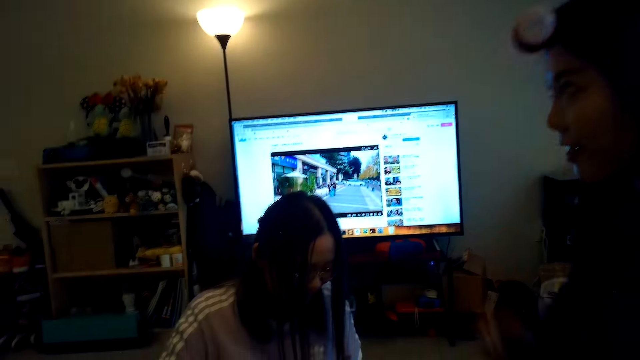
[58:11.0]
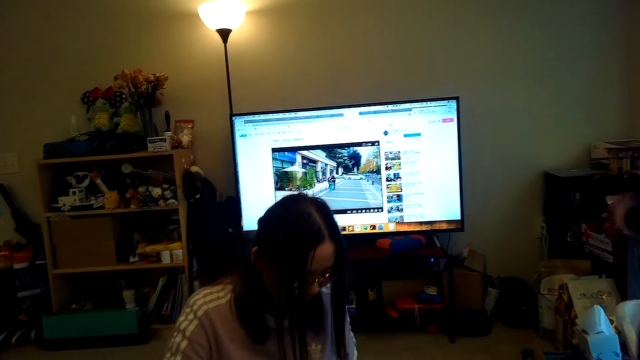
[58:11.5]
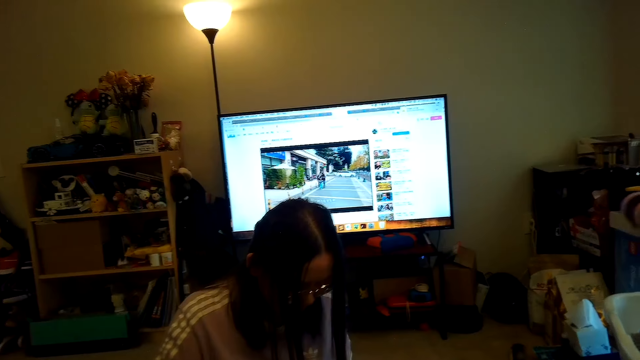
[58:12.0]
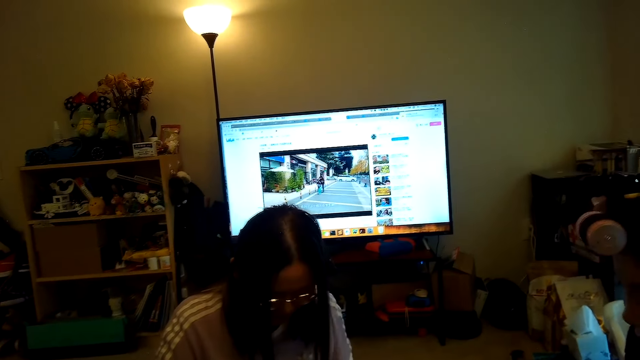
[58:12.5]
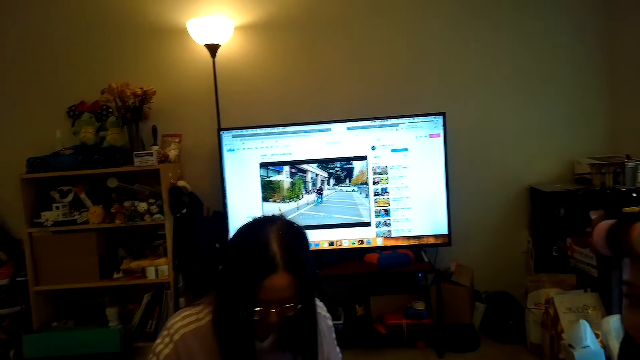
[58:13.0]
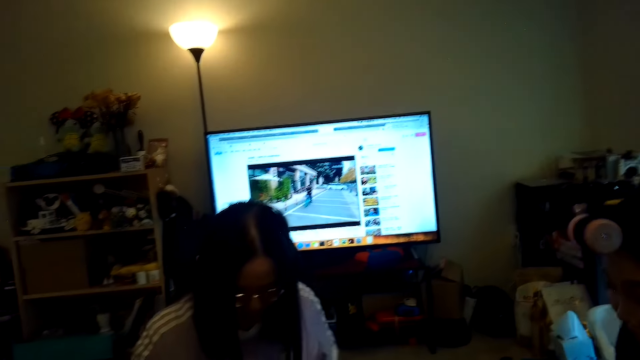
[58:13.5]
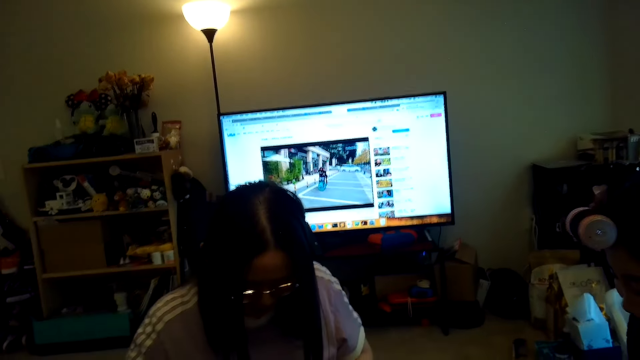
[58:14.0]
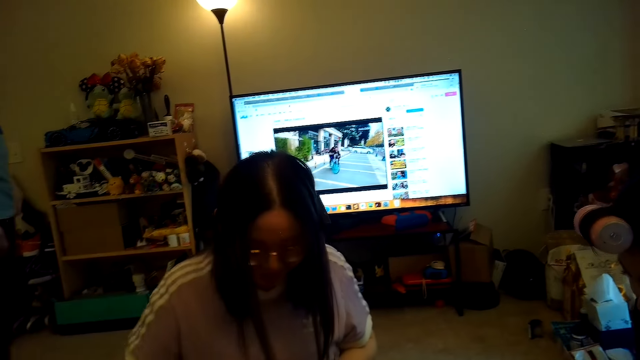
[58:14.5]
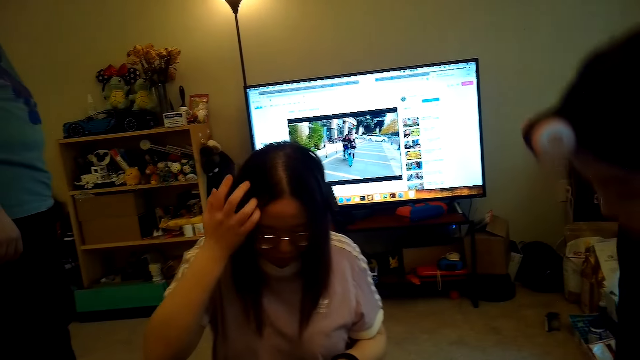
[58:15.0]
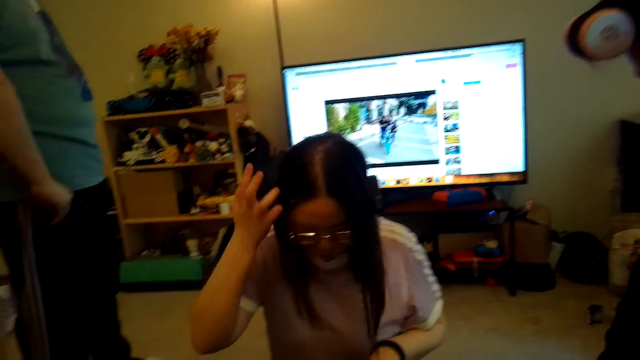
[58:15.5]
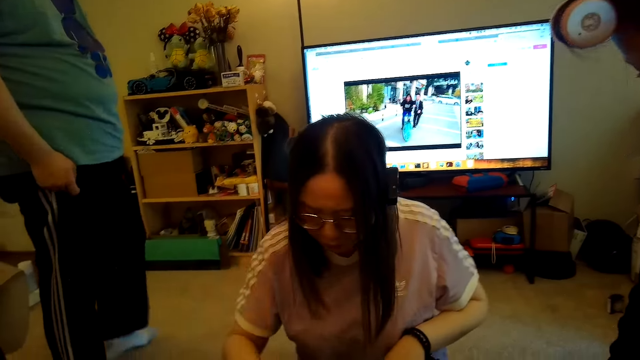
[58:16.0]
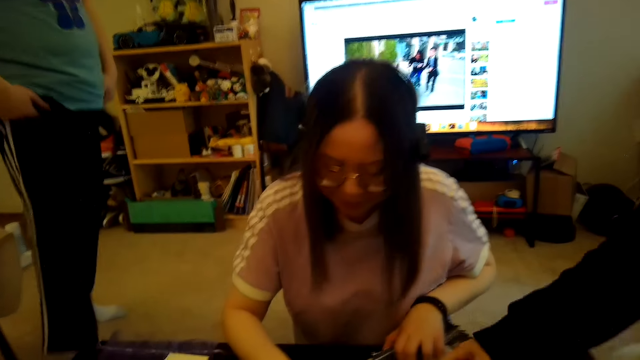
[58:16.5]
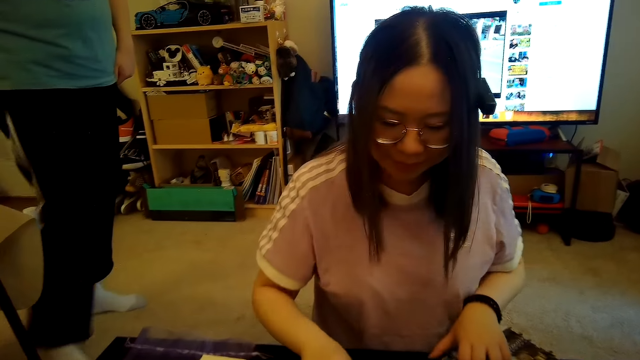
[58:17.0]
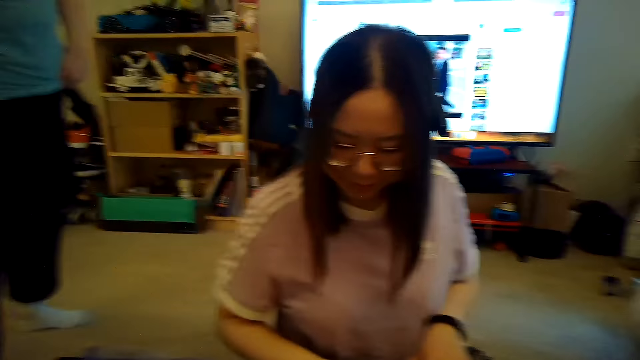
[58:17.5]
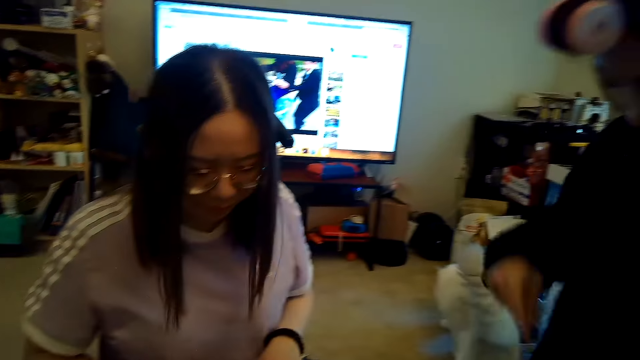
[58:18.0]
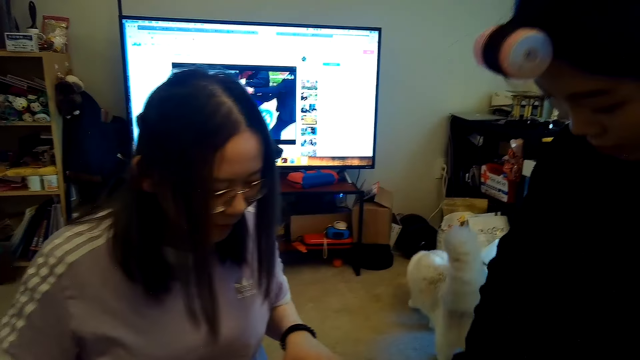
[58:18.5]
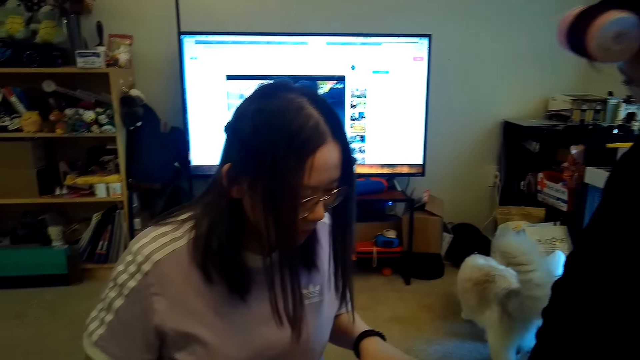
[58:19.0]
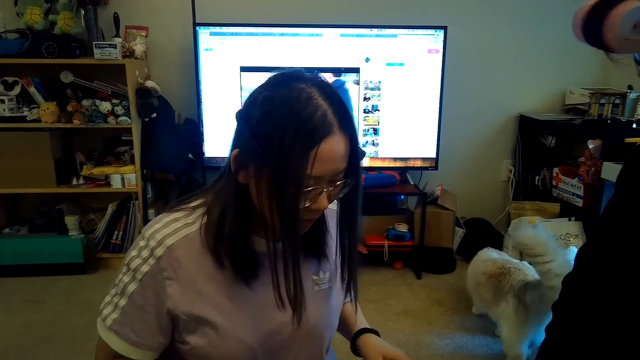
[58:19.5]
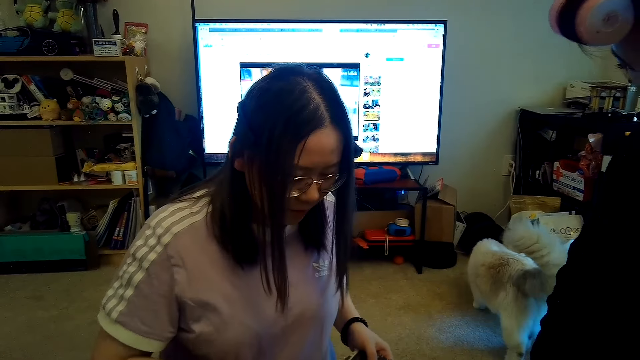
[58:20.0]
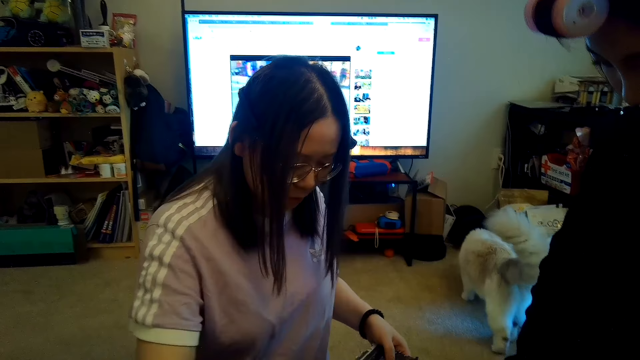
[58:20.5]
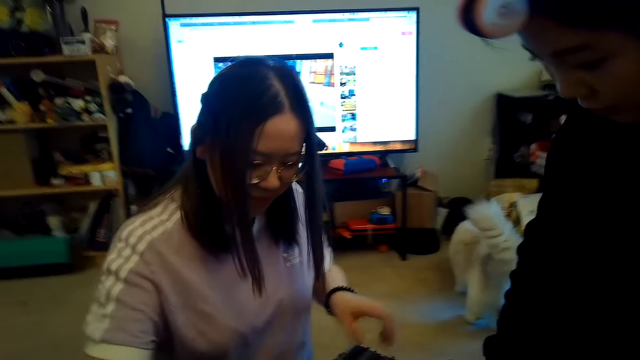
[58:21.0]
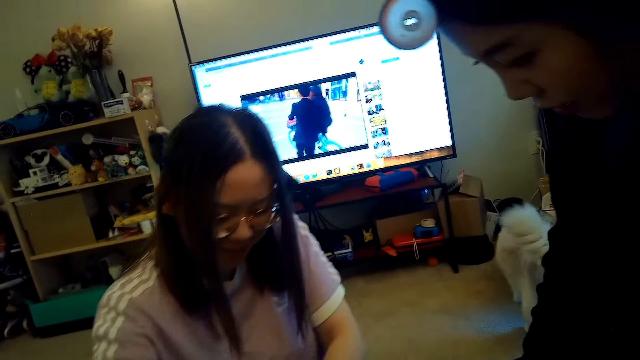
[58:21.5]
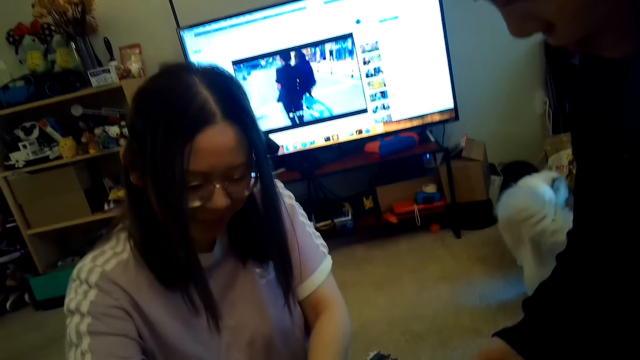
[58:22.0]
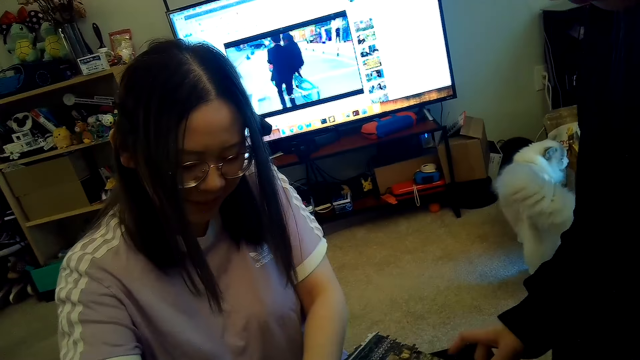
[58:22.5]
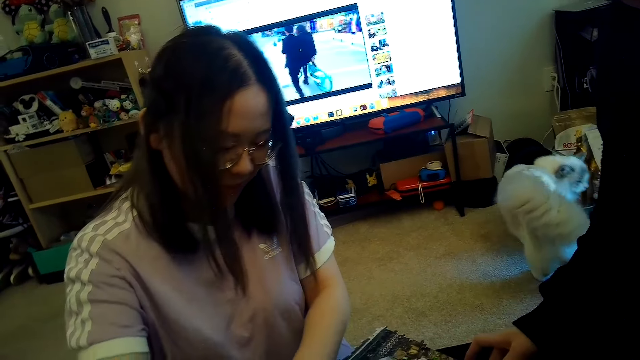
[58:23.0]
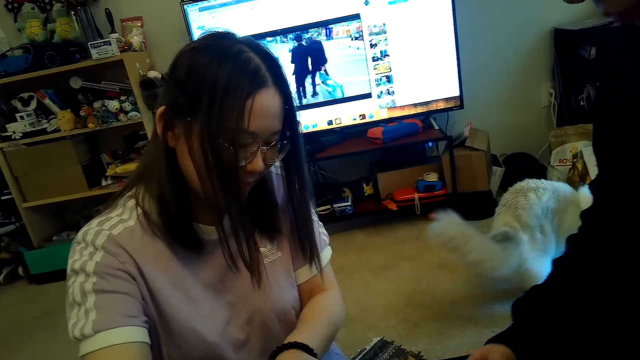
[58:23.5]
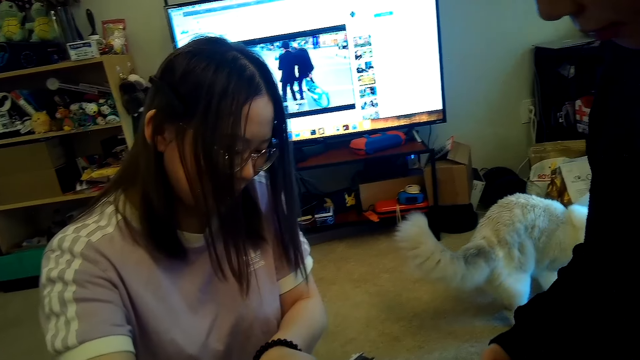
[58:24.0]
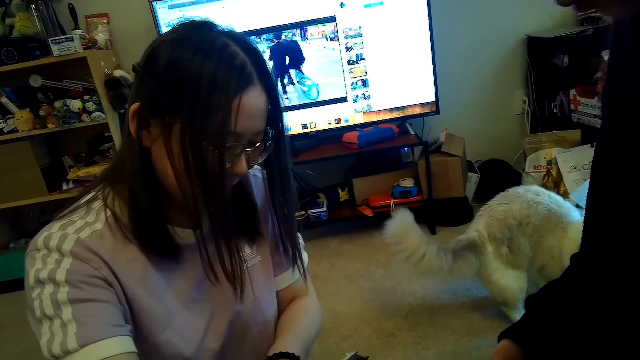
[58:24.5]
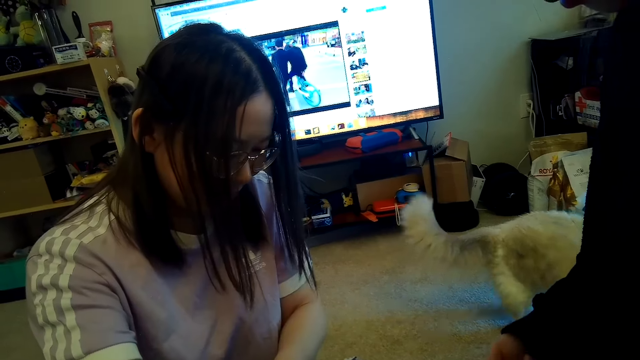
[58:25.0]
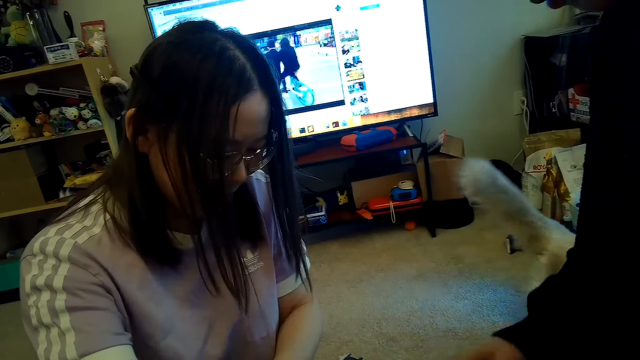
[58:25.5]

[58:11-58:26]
A person claps. The camera wearer talks. Another person talks. The camera wearer talks. The first person talks.

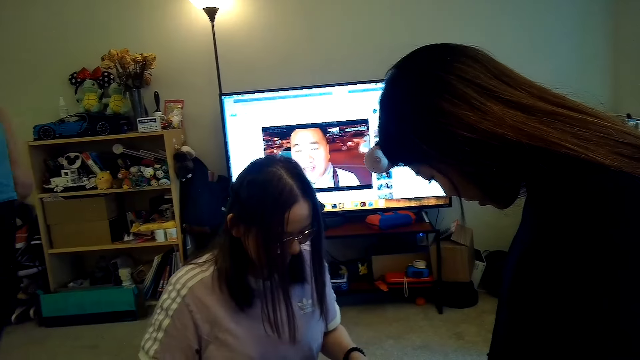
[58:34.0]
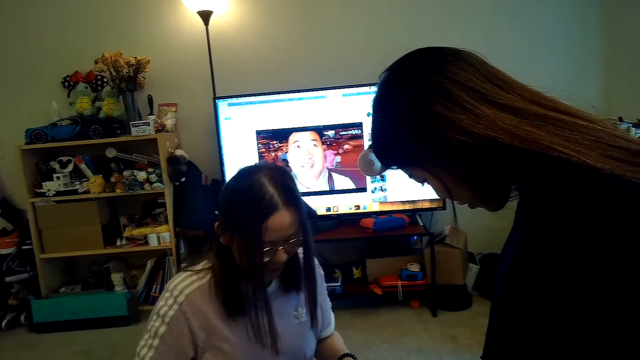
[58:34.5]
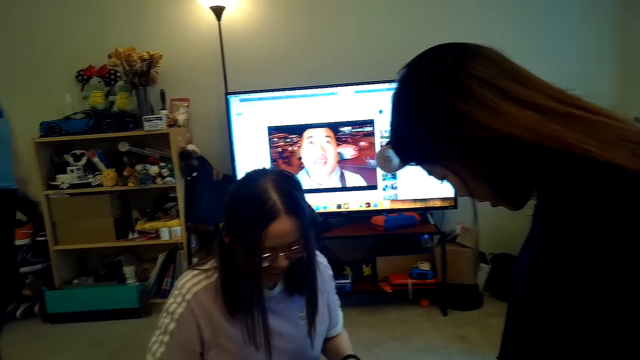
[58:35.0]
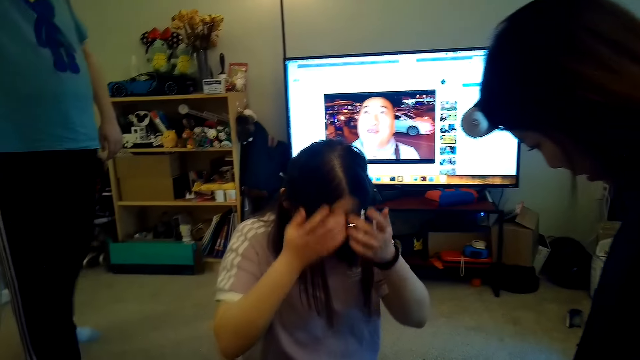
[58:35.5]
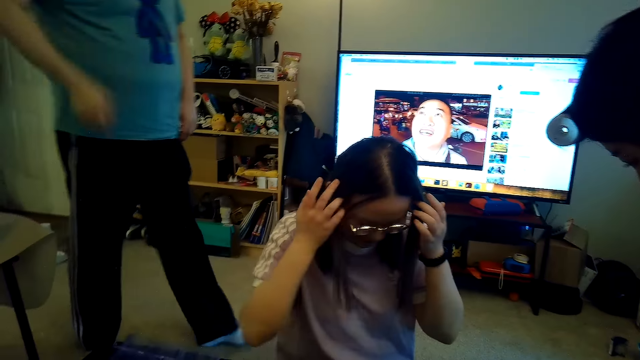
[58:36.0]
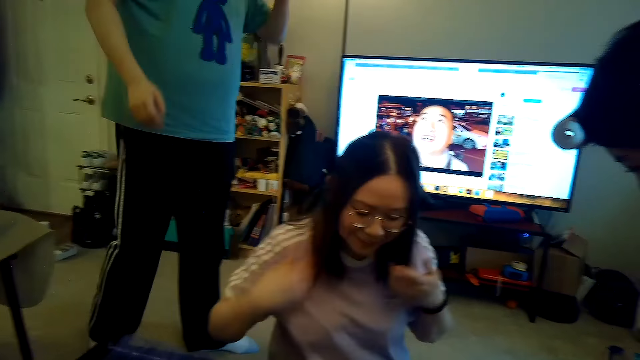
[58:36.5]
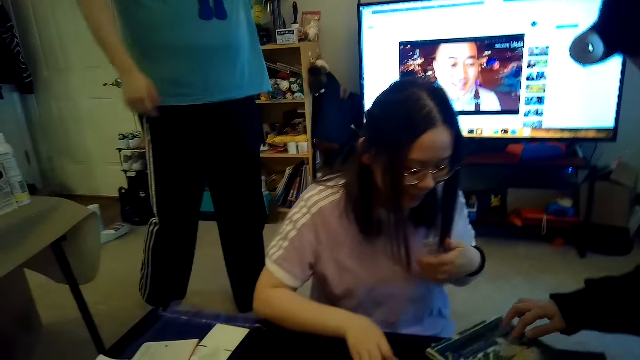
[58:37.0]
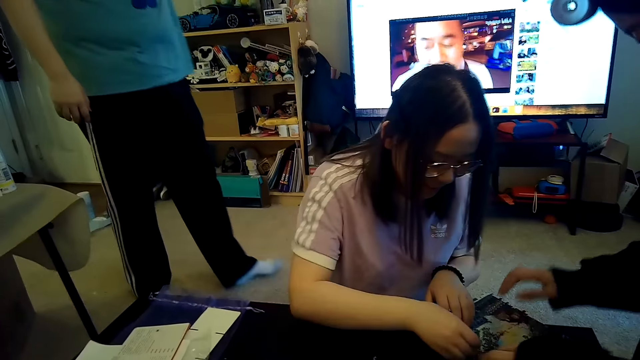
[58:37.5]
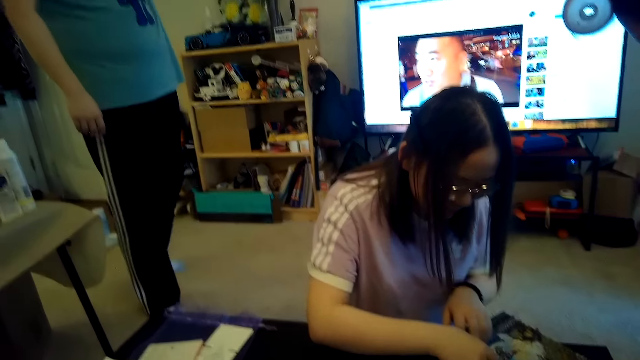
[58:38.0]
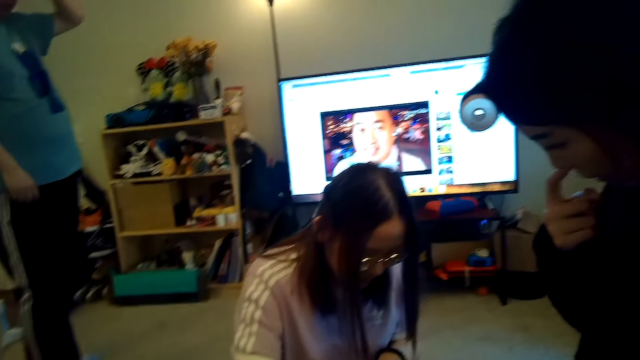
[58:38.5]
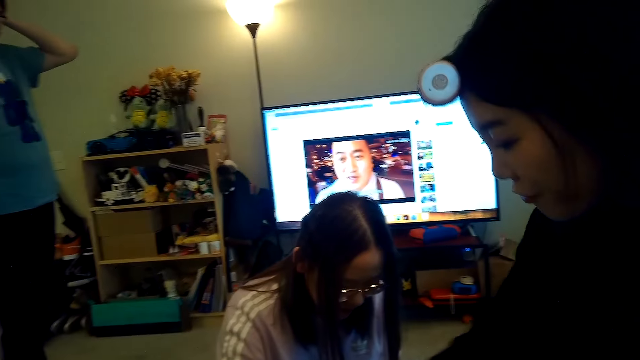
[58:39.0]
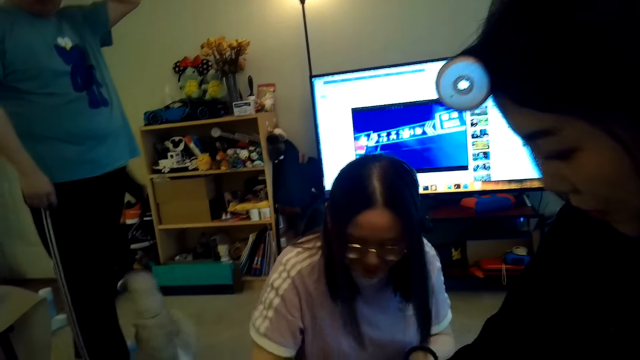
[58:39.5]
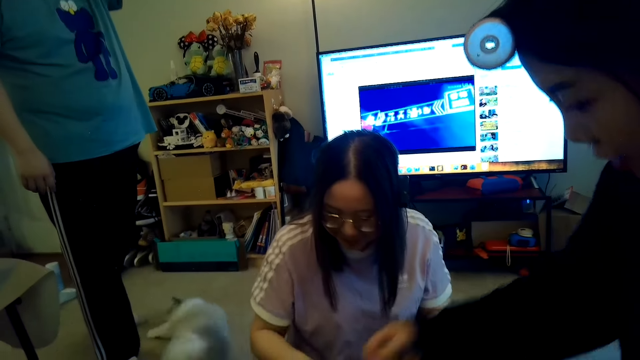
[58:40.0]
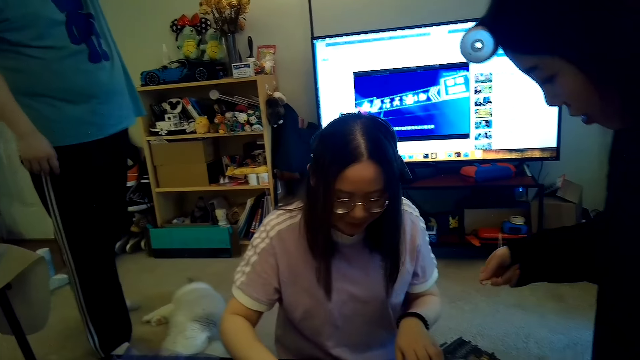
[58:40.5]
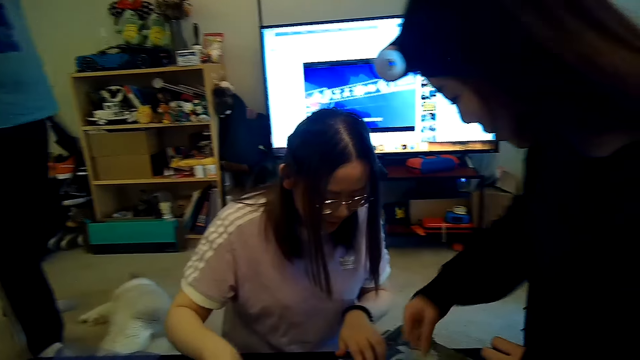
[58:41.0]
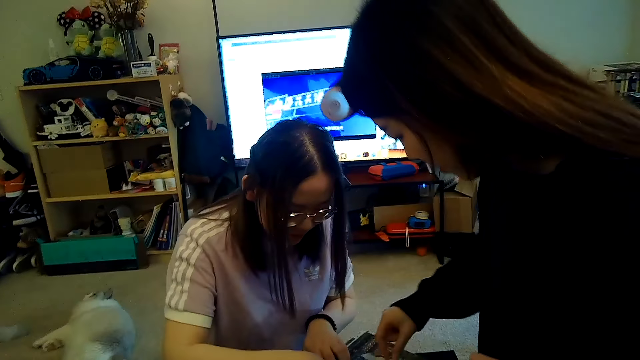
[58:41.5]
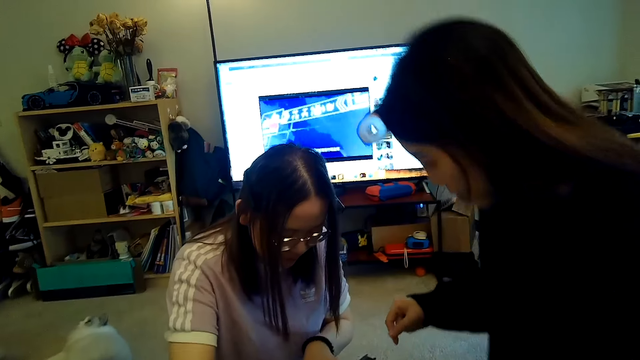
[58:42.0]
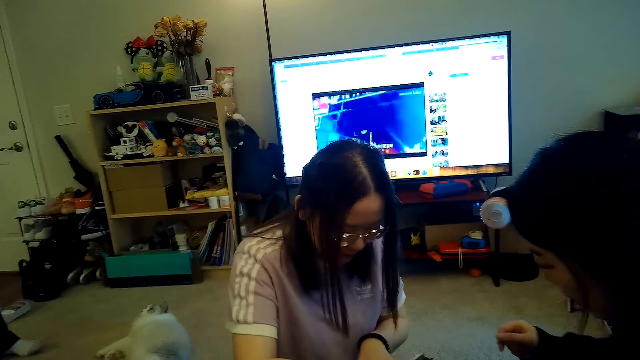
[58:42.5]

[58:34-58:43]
The camera wearer talks. A person talks.
